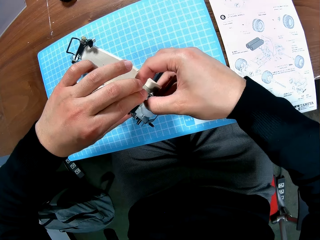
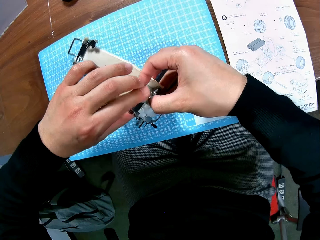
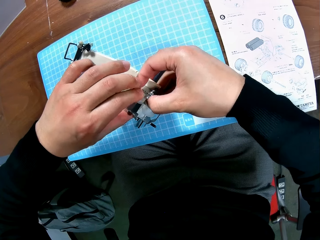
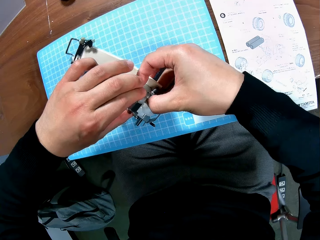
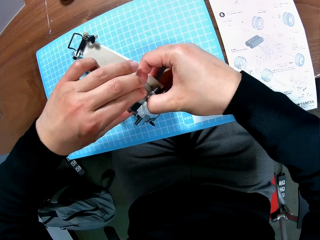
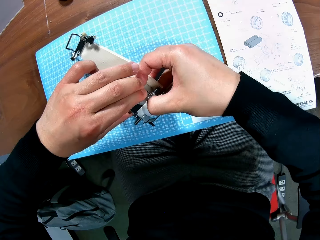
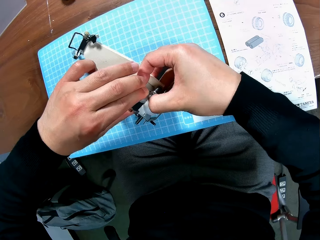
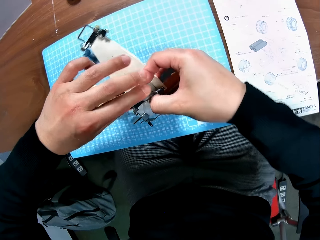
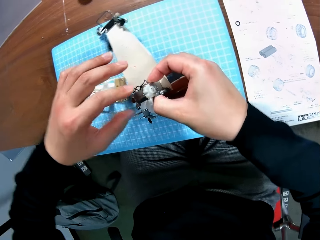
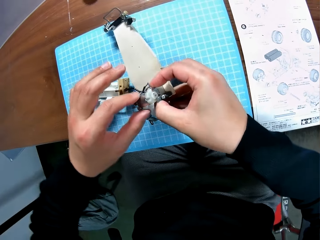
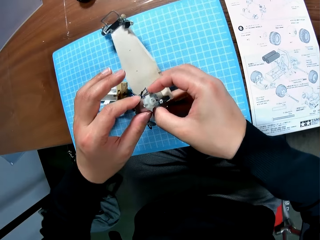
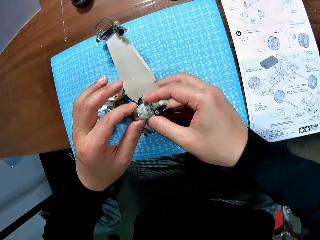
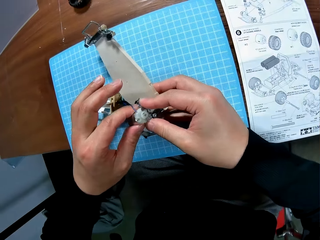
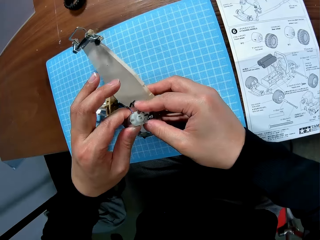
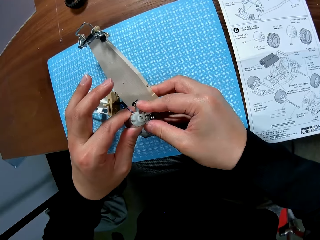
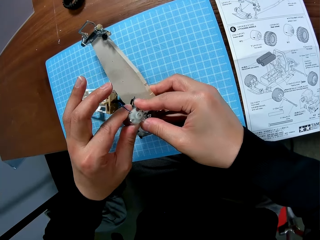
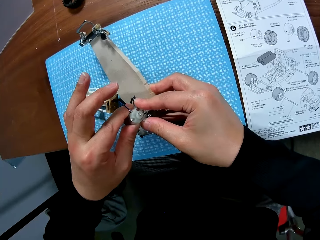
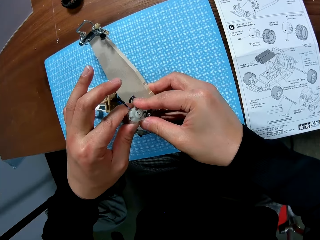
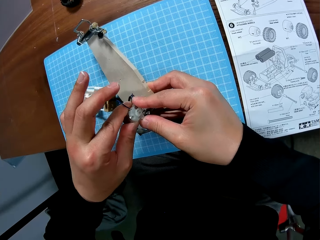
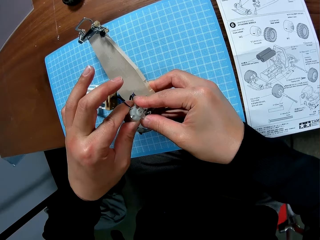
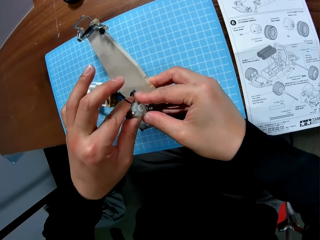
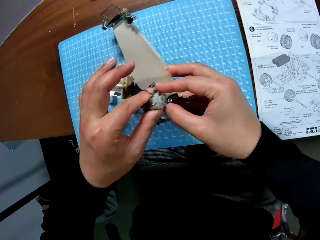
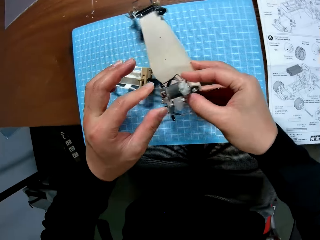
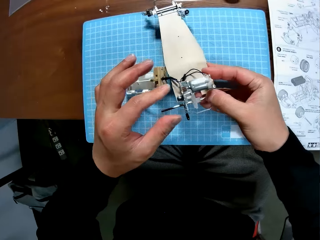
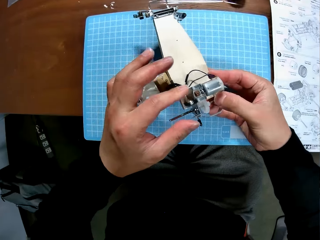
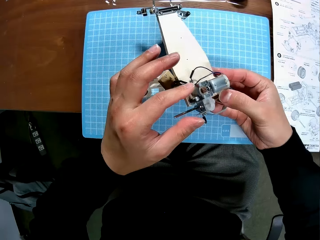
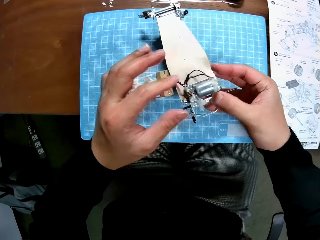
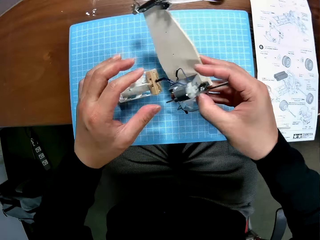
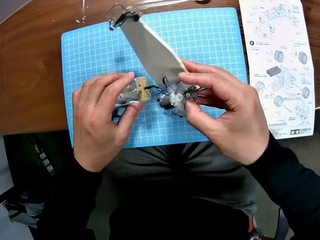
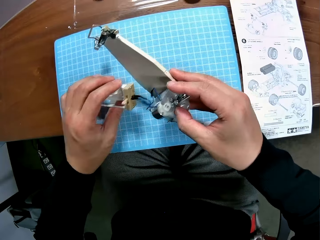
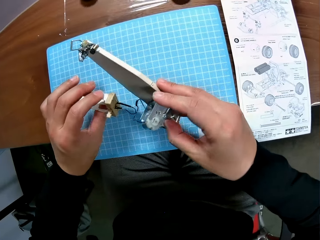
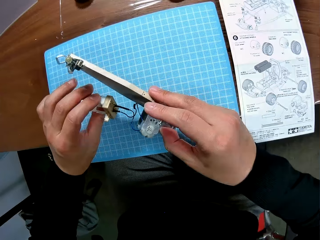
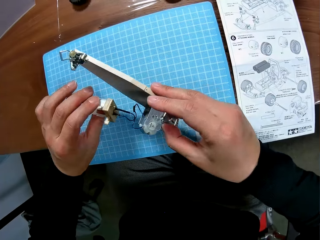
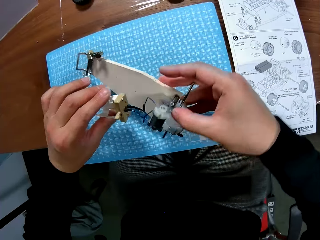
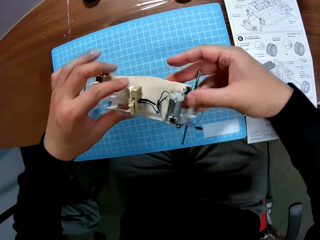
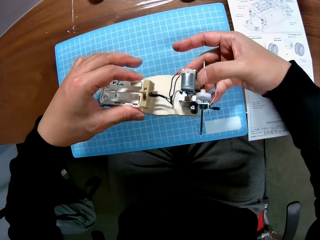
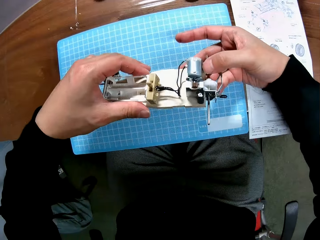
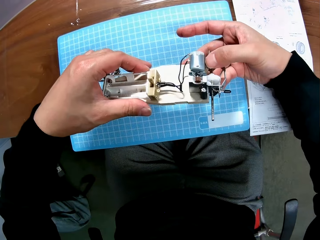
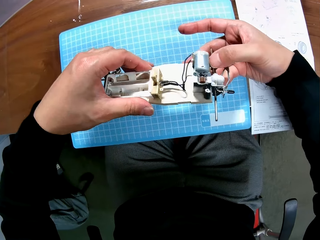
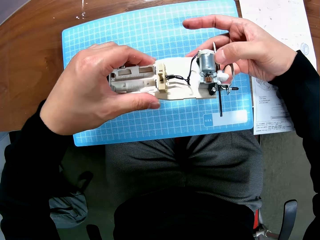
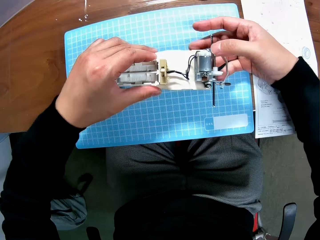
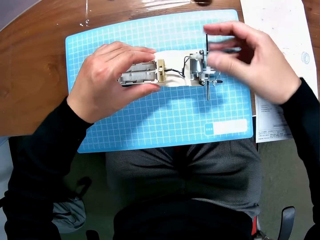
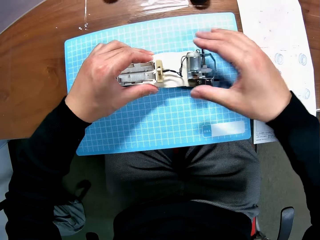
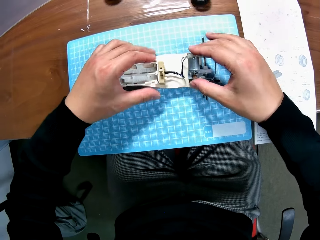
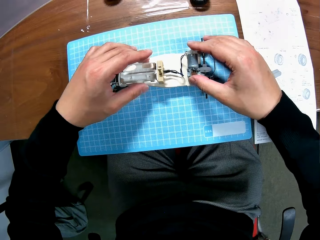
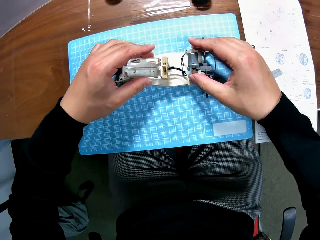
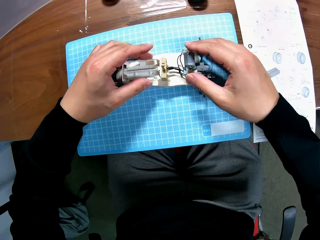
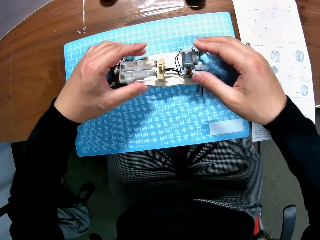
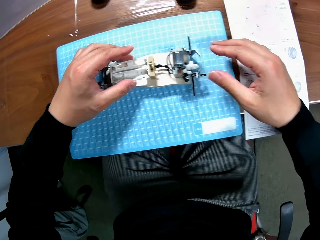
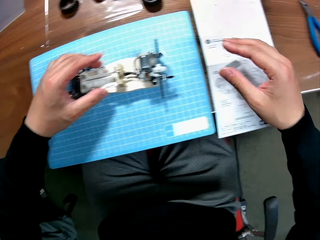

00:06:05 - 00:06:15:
The camera wearer holds the battery casing of the device with his left hand. He holds the device with his right hand. He inspects the battery casing of the device and the device with his hands.

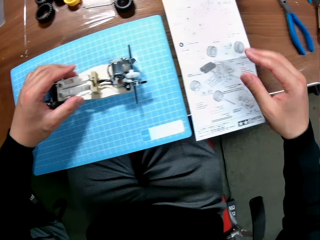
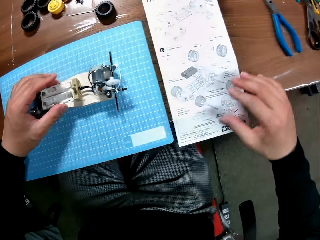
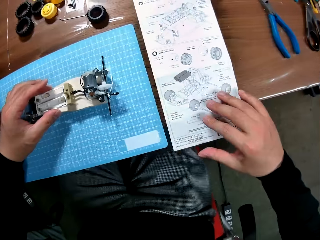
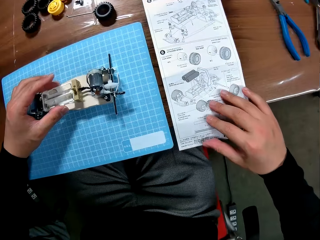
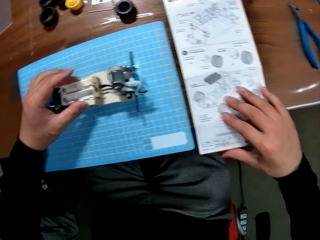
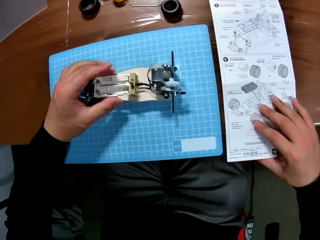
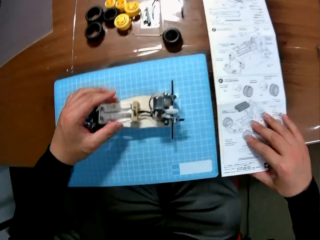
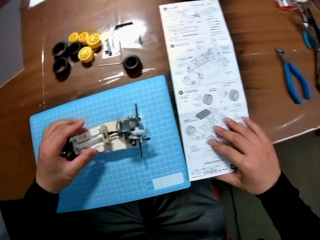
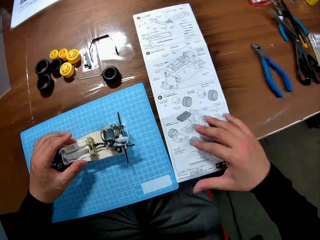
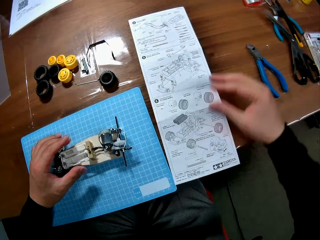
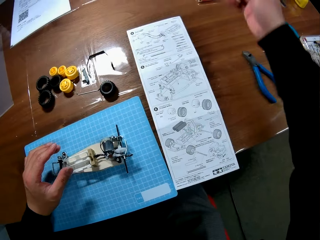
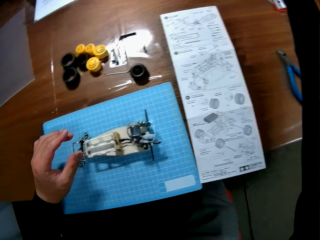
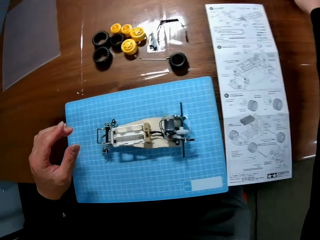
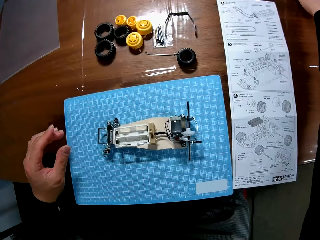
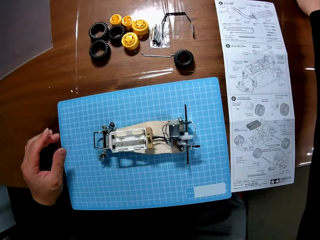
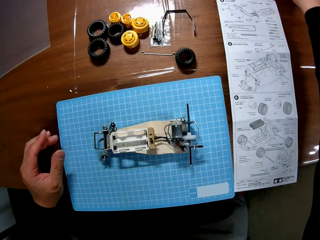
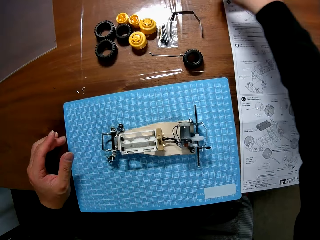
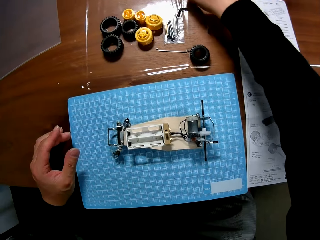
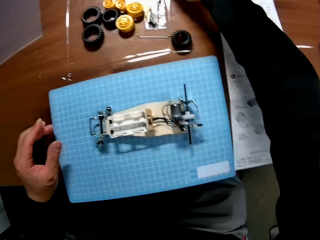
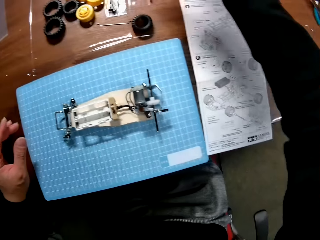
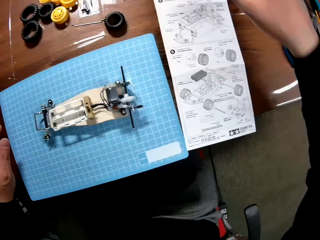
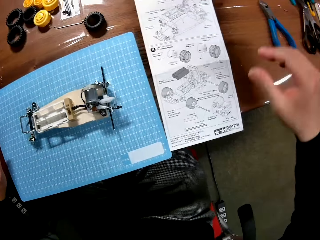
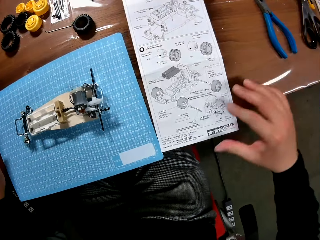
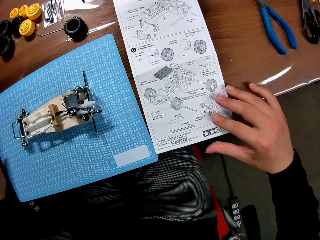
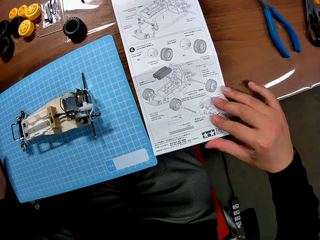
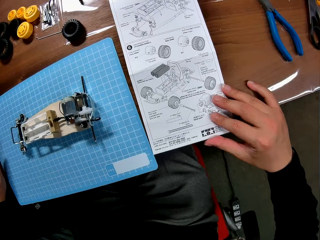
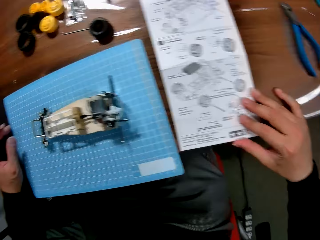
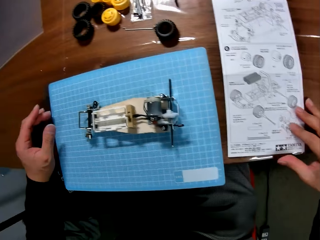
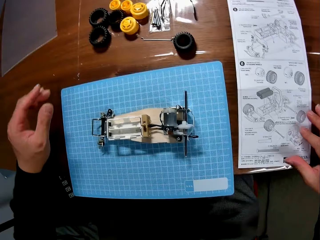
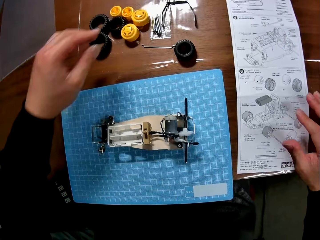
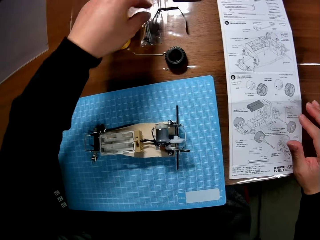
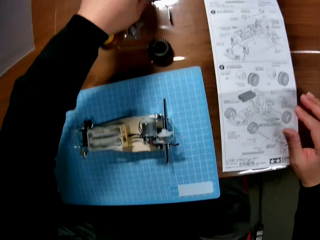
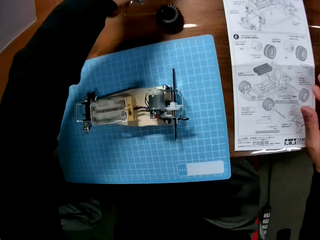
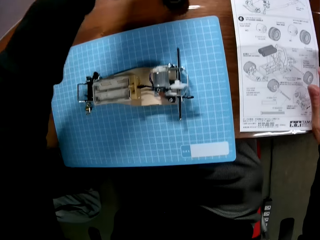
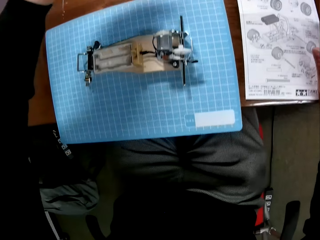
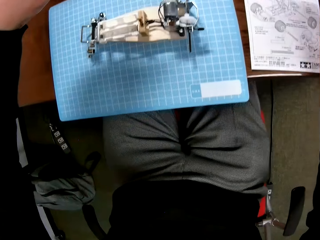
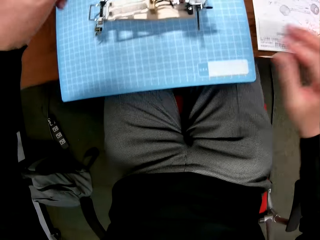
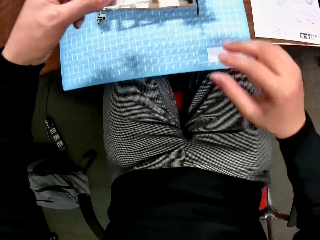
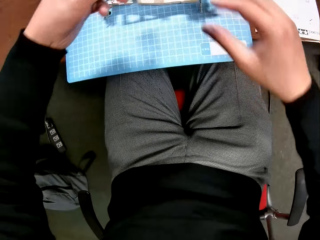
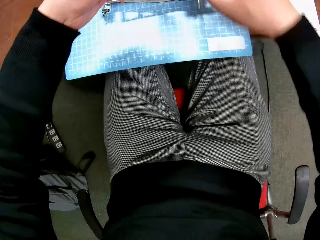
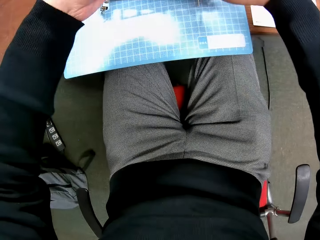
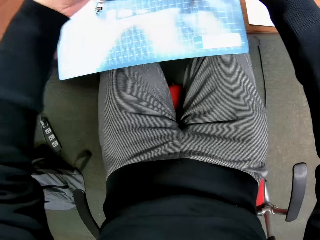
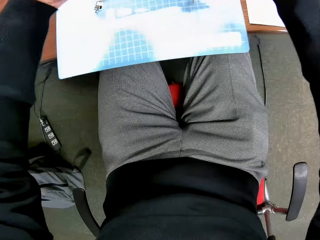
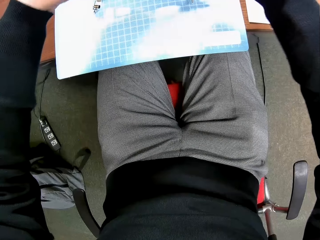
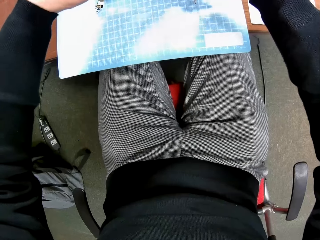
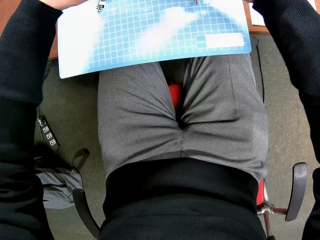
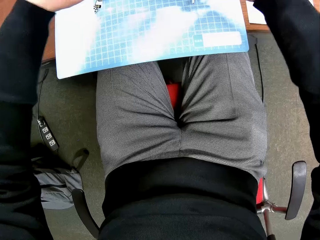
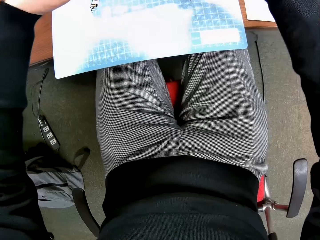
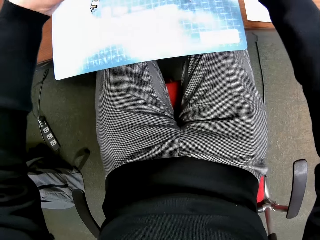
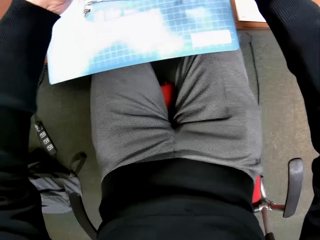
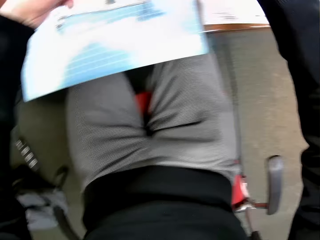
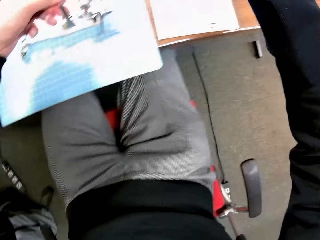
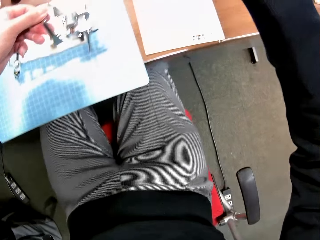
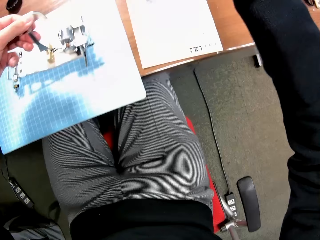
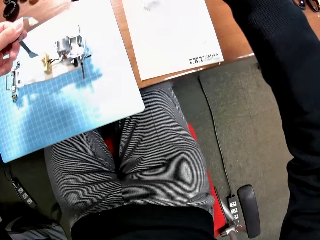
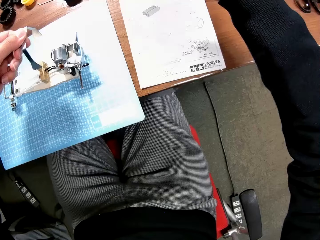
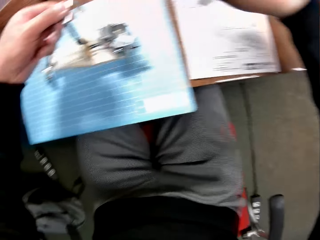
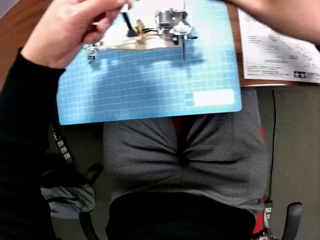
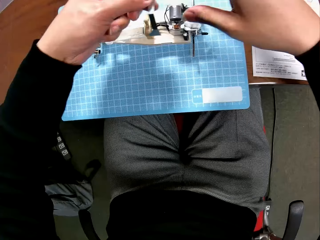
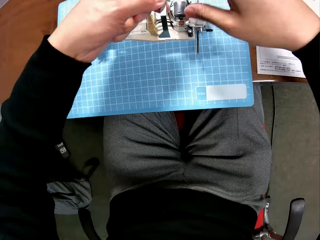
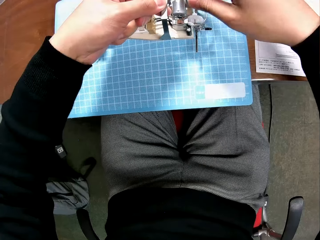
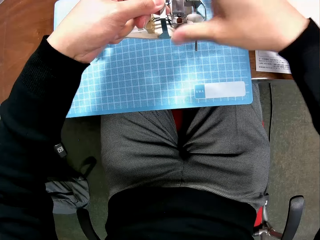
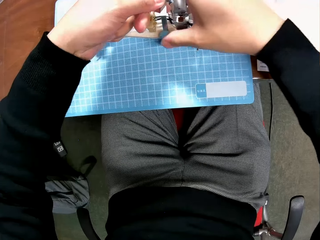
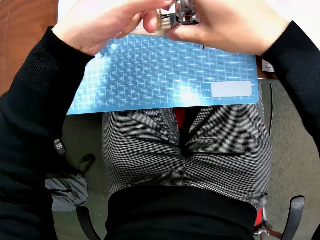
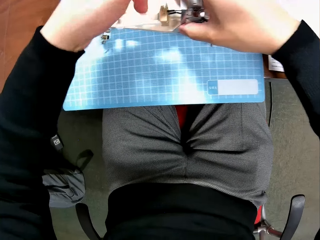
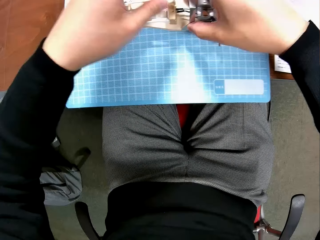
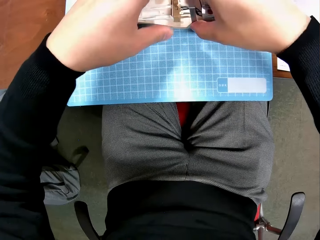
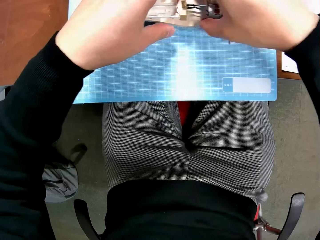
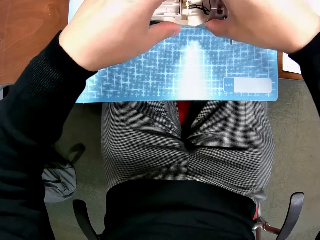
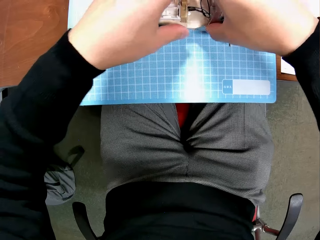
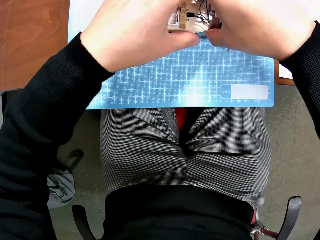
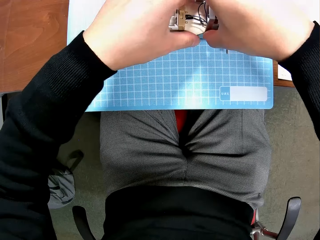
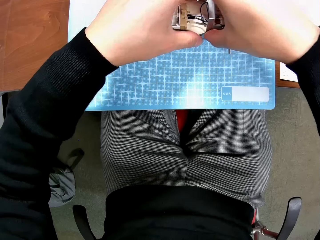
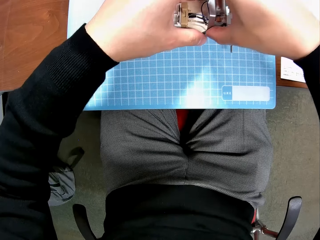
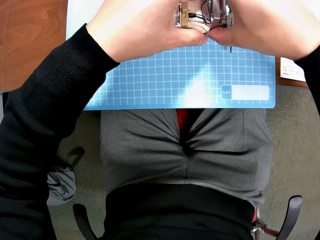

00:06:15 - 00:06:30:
The camera wearer adjusts the white paper on the table with his right hand. He touches the paper on the table. He picks up some screws on the table with his right hand and puts the screws on the table with his right hand. He touches something on the table. He adjusts the white paper on the table with his right hand. He touches the paper on the table. He picks up an iron on the table with his left hand. He fixes the part onto the toy assembly with his hands.
